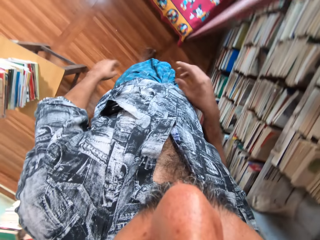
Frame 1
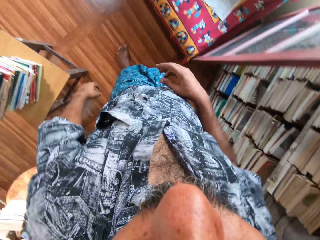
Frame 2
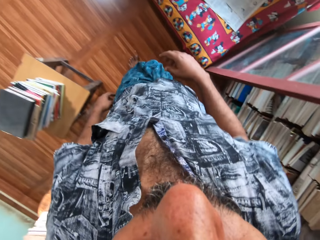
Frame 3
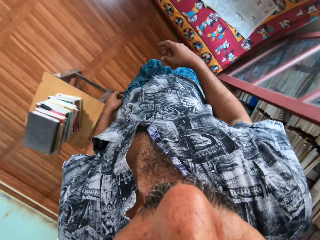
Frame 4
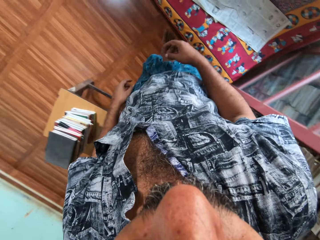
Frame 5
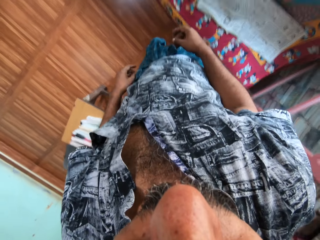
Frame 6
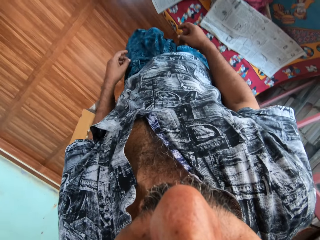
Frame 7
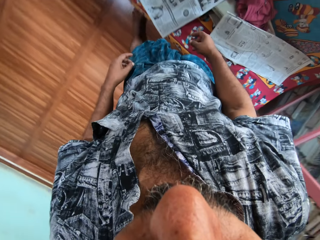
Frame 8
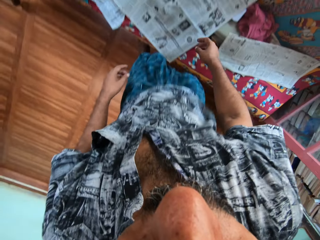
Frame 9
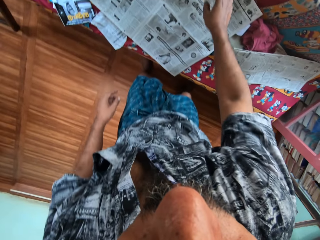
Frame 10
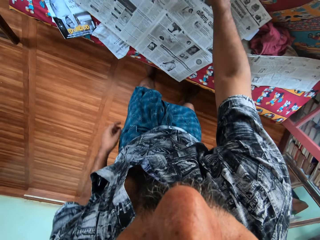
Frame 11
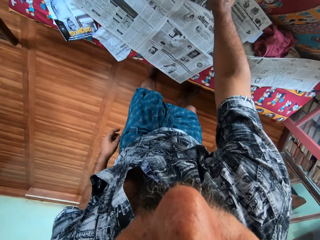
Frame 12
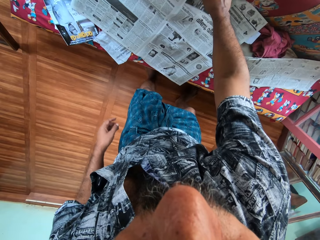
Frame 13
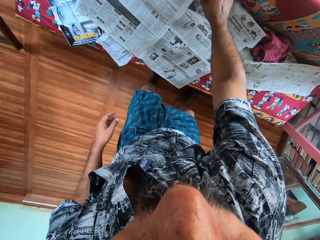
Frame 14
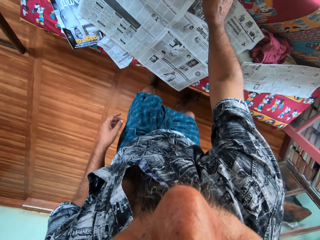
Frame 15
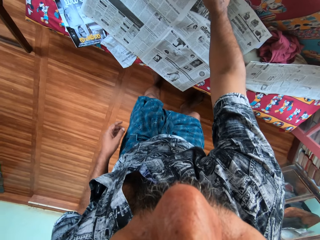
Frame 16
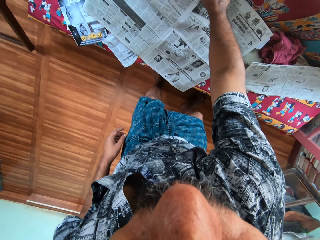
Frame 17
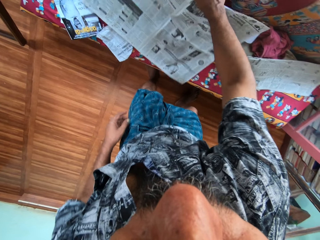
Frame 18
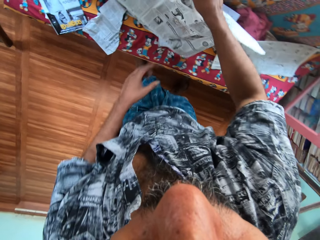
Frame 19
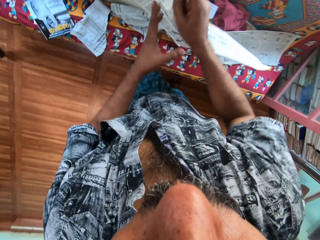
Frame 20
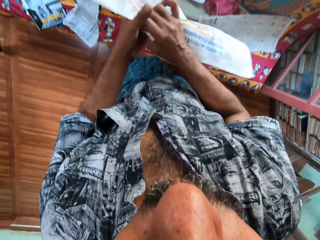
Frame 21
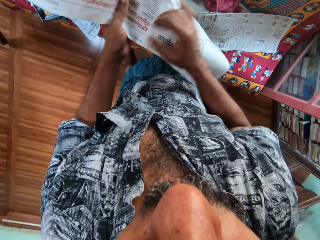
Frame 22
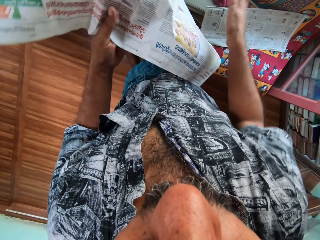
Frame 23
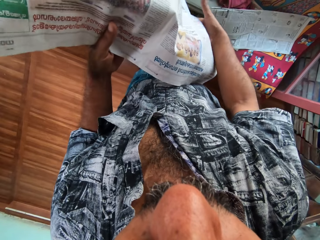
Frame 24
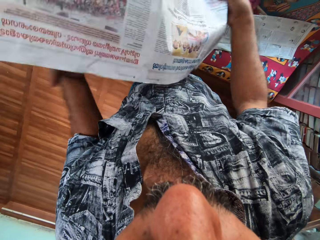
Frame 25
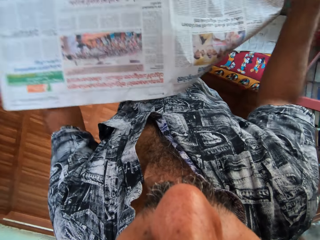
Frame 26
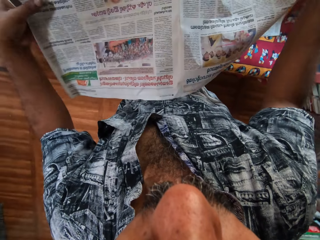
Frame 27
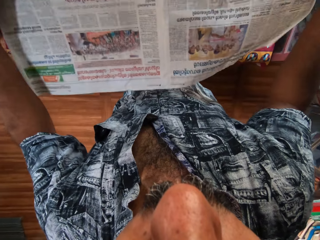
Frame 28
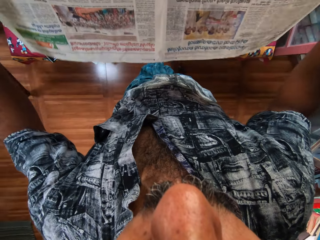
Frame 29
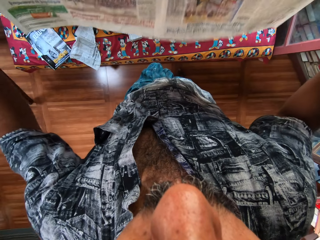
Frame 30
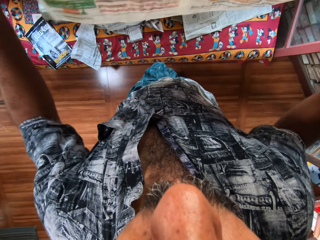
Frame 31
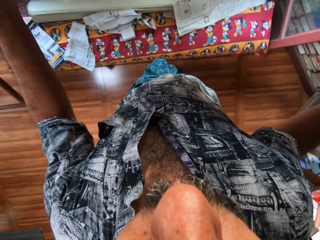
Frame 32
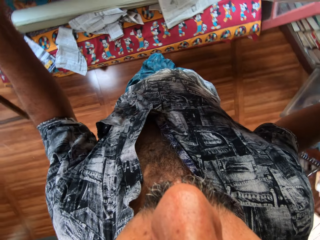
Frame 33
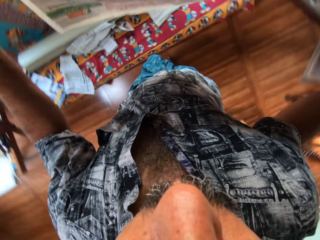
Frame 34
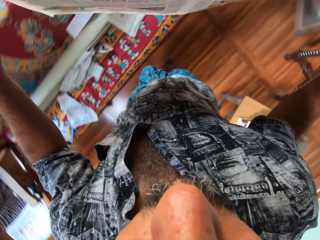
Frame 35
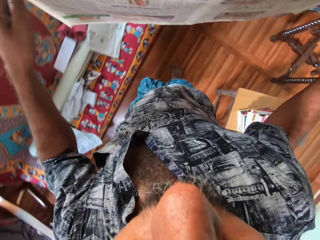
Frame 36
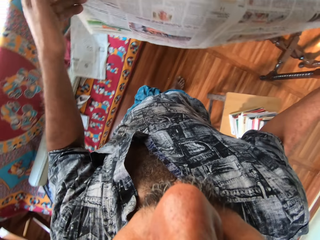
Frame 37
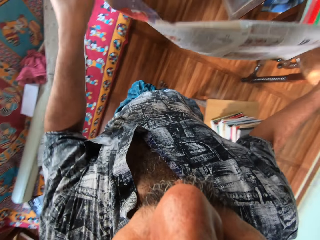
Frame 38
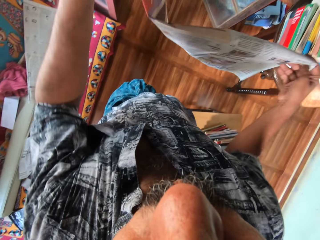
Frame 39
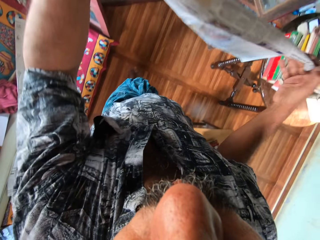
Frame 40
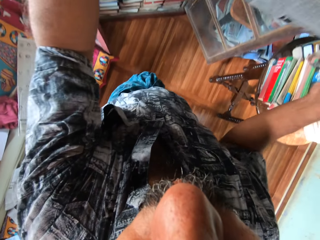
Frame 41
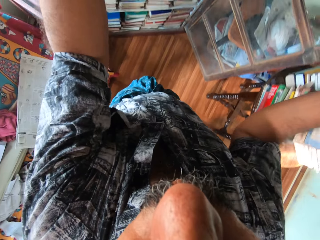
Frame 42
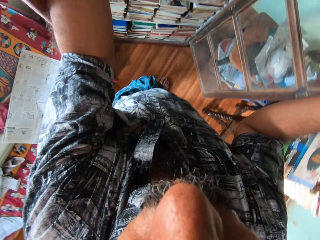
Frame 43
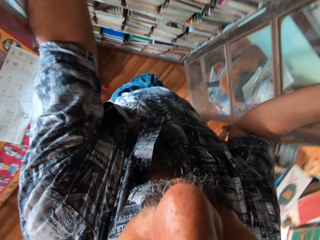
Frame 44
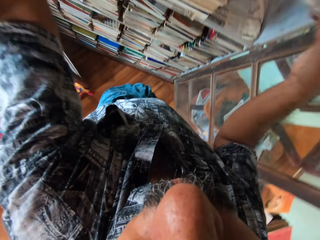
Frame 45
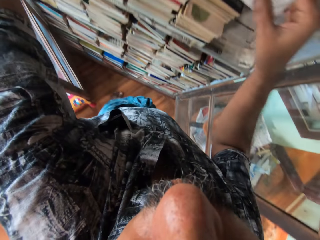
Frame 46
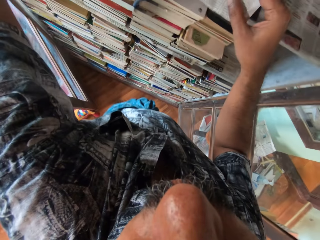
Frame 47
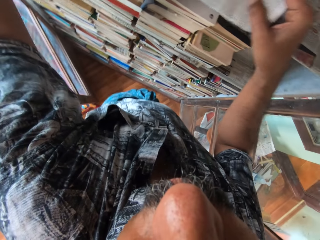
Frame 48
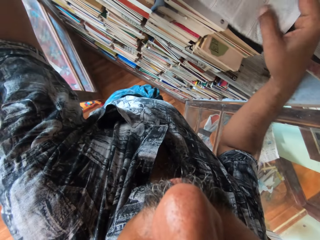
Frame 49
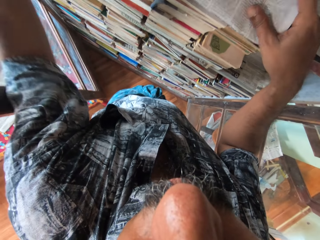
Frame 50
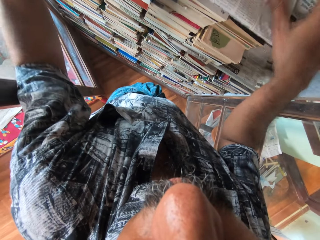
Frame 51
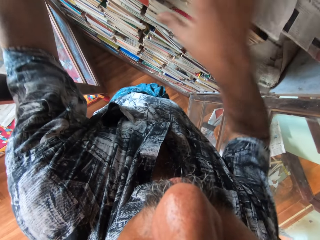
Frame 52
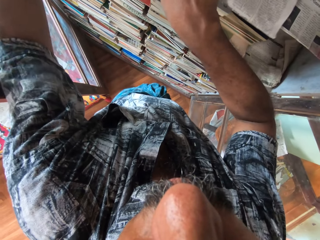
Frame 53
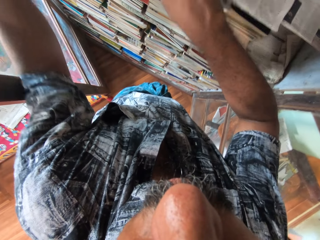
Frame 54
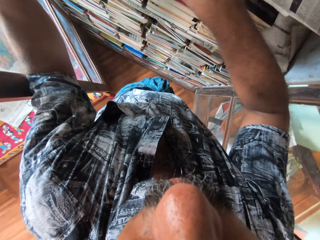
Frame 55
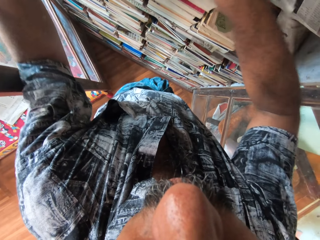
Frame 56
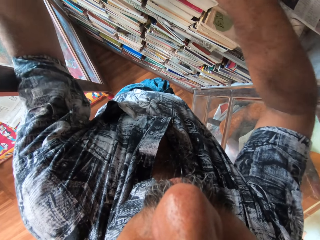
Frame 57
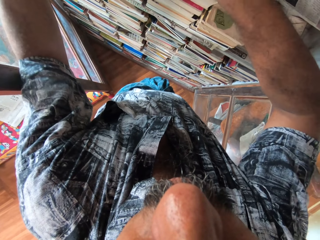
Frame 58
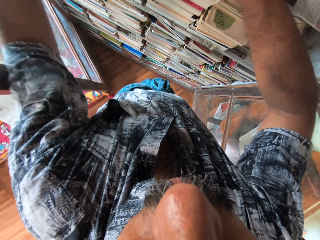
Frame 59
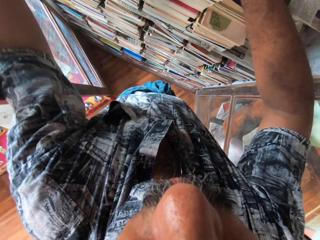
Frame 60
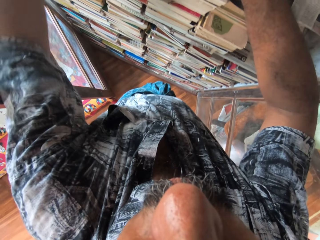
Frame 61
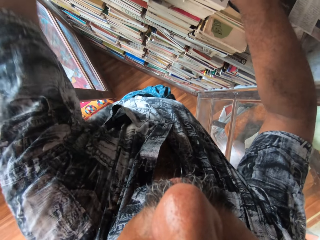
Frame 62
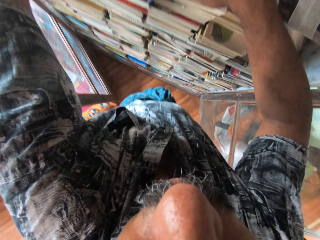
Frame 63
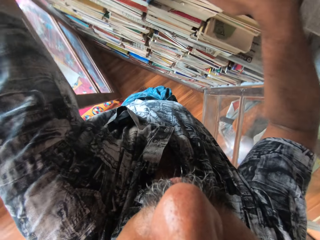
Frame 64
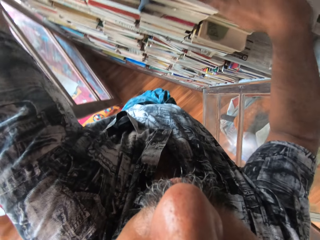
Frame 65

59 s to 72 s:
The camera wearer picks a piece of newspaper from the couch with his right hand. He turns the piece of newspaper with both hands. He places the piece of newspaper on the top layer of the bookshelf with both hands.

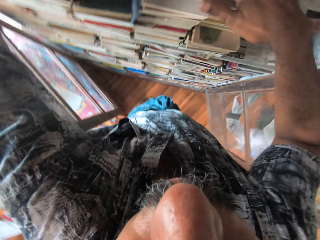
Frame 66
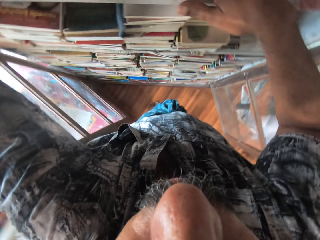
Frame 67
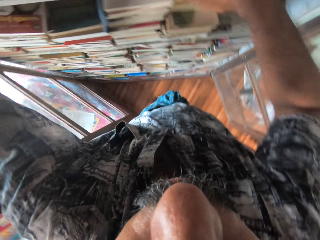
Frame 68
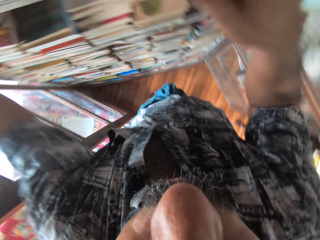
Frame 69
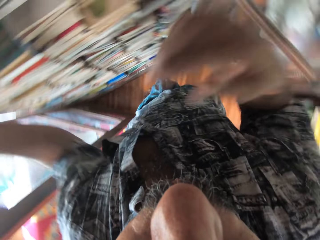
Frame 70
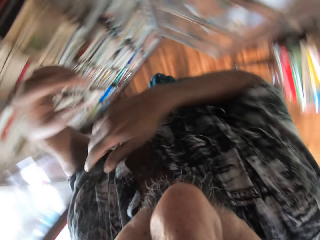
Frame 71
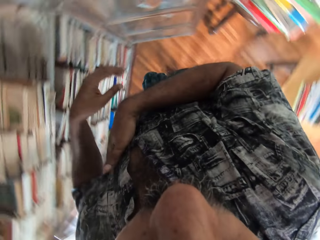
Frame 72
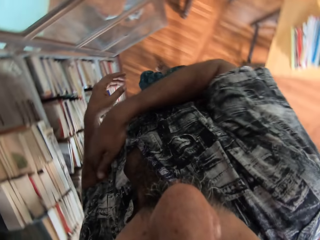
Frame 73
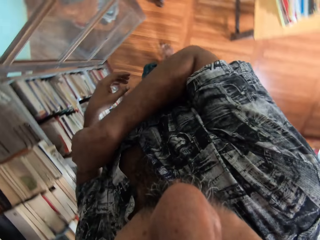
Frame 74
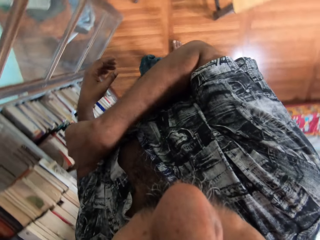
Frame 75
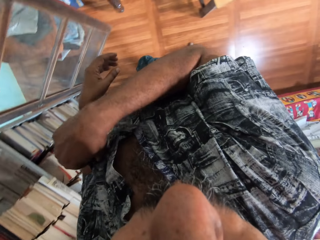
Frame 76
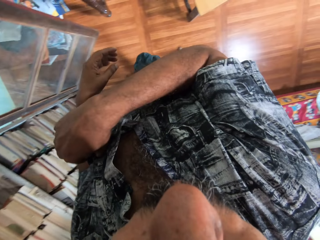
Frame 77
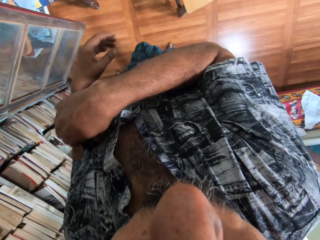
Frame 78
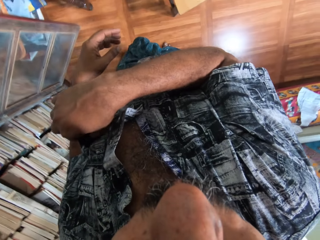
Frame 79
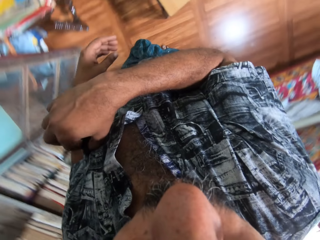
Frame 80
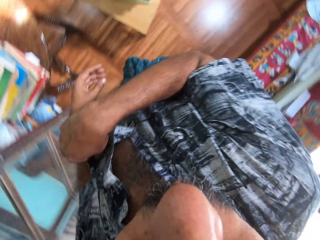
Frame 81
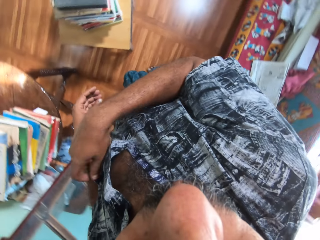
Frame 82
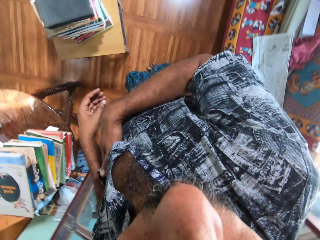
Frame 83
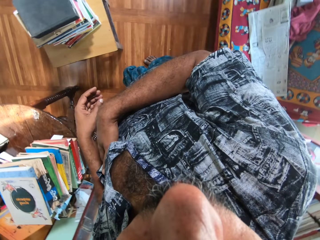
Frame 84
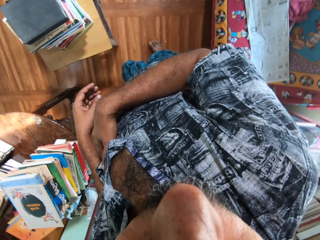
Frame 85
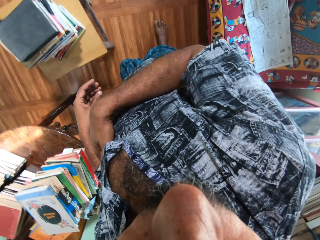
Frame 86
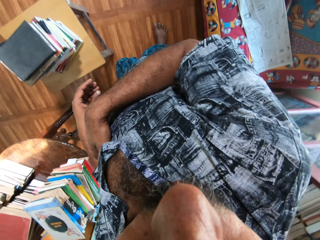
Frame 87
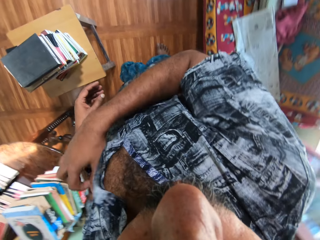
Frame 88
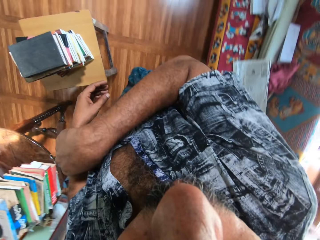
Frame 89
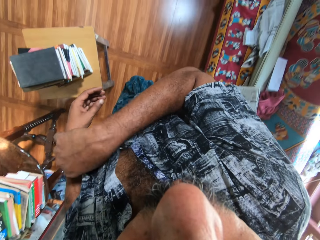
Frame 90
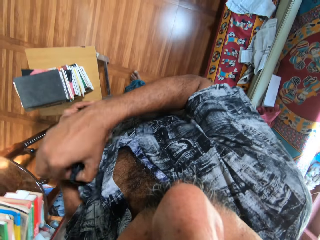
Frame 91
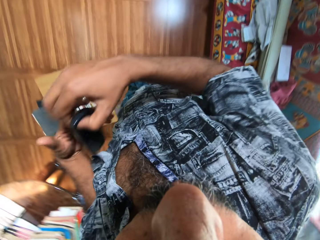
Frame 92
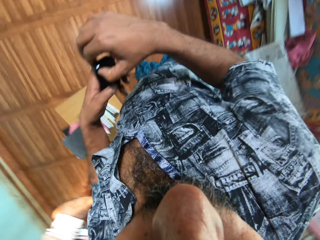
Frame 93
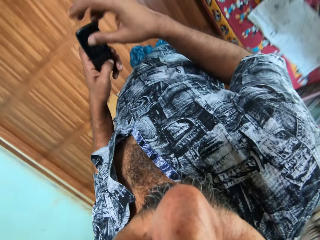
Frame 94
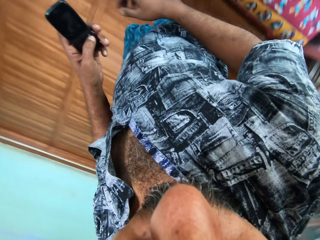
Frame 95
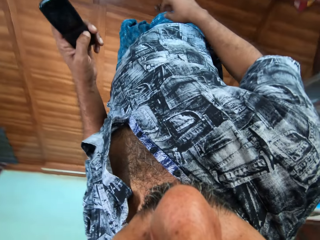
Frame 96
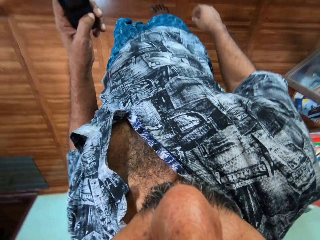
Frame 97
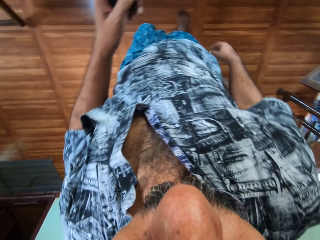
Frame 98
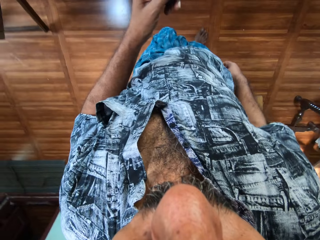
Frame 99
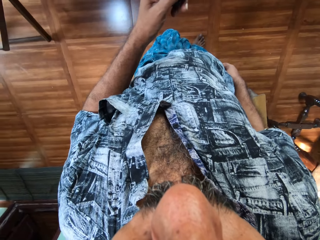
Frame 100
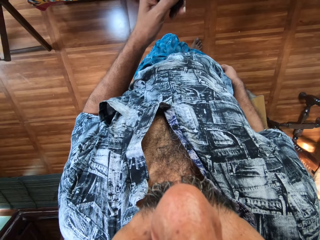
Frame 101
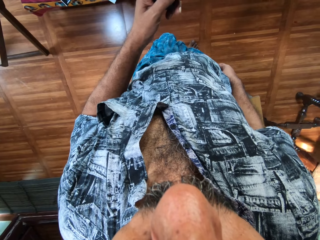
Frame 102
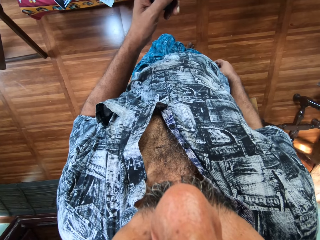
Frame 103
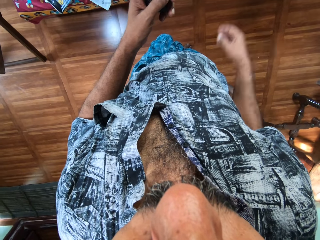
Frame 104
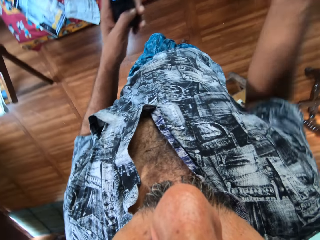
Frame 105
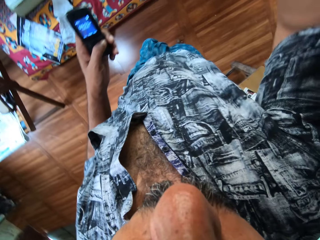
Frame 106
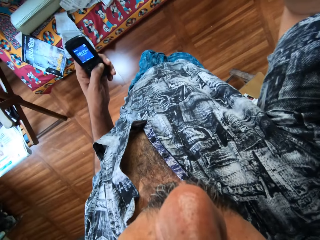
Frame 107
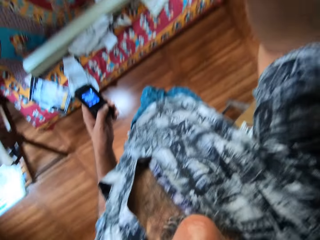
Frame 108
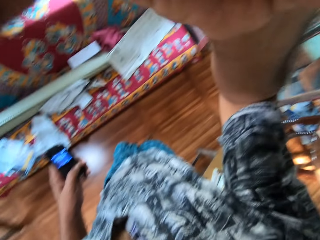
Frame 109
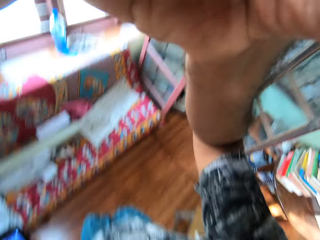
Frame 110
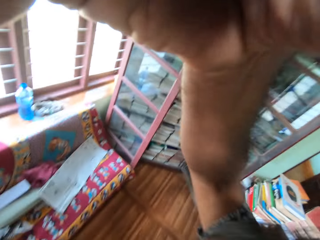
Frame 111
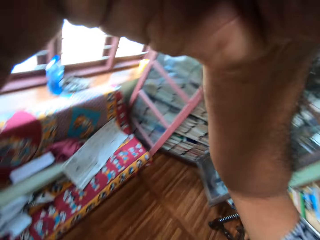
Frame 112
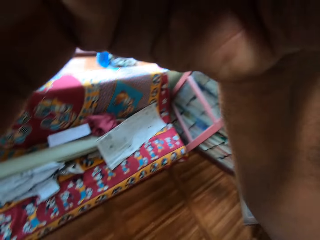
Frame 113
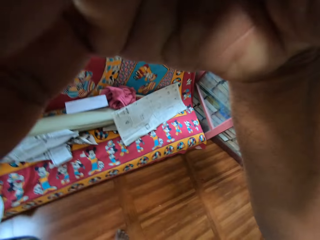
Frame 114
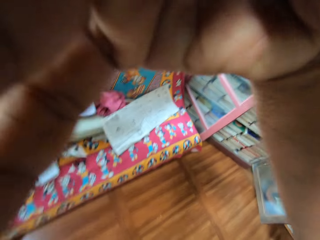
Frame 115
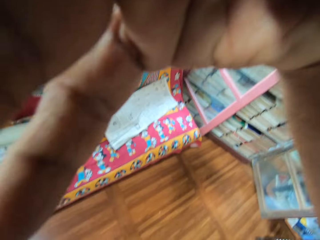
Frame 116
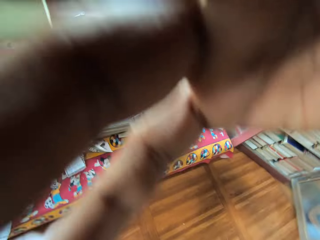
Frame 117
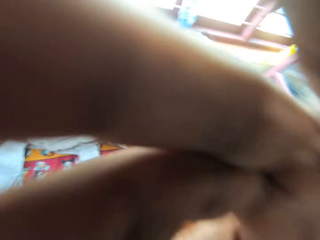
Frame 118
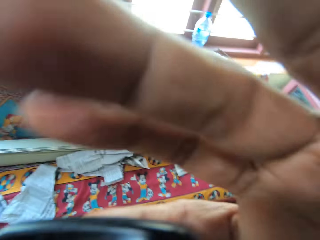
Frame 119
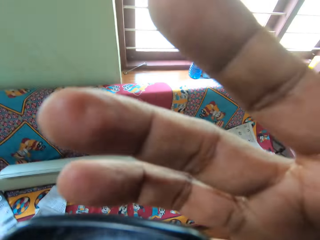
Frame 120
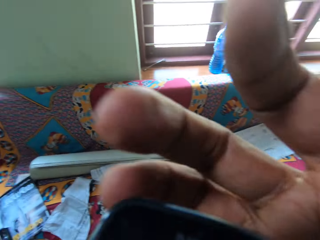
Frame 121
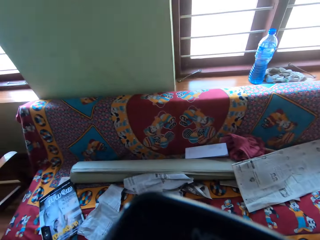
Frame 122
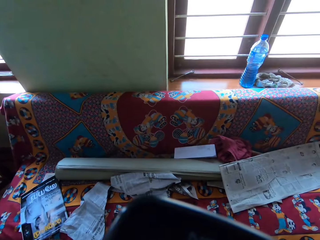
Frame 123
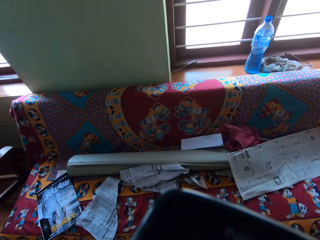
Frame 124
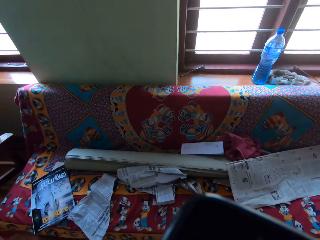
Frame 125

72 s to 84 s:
The camera wearer touches his shirt pocket with his right hand. He looks around. He removes a mobile phone from his shirt pocket with his right hand. He passes the mobile phone to his left hand from his right hand. He presses the mobile in his left hand. He adjusts the camera on his head with his right hand.
